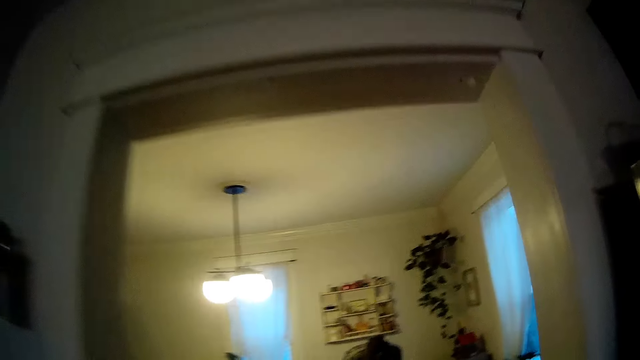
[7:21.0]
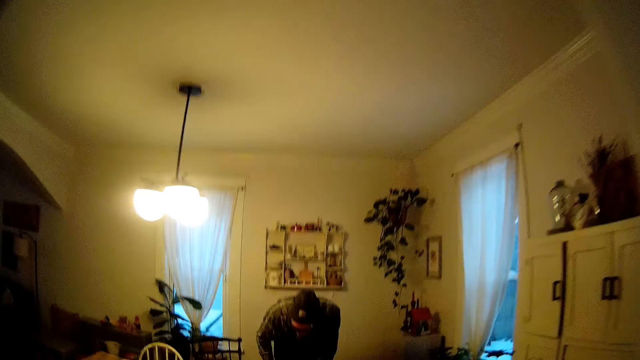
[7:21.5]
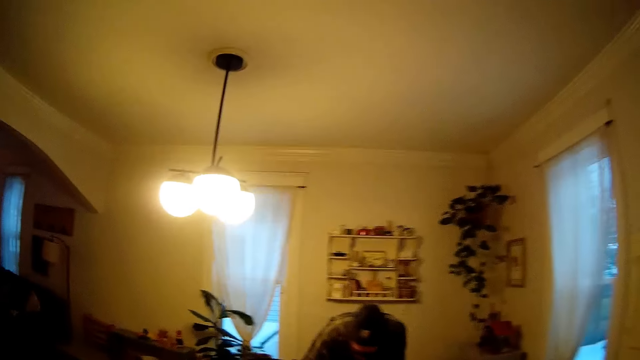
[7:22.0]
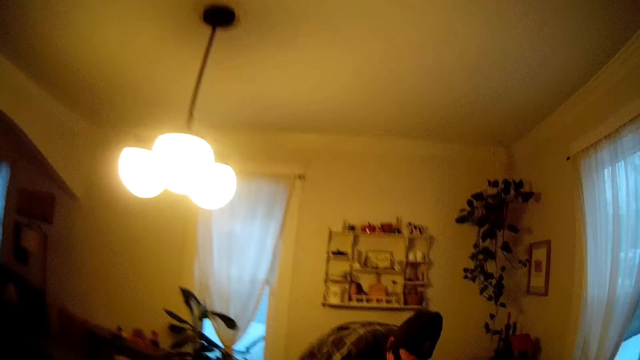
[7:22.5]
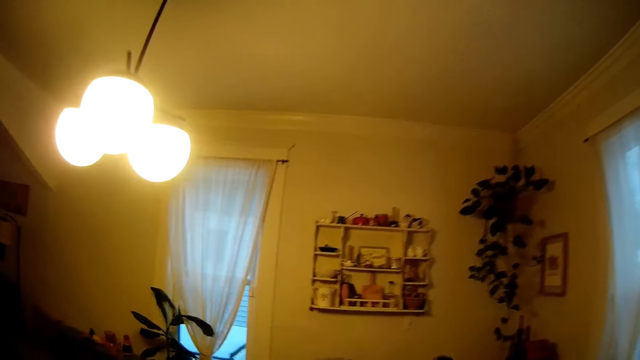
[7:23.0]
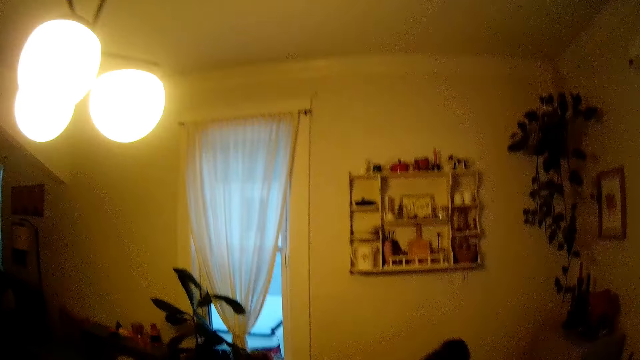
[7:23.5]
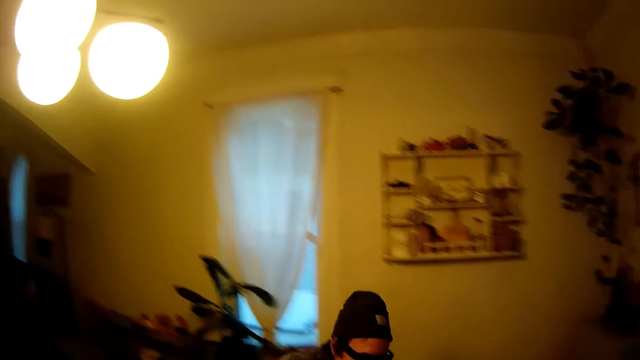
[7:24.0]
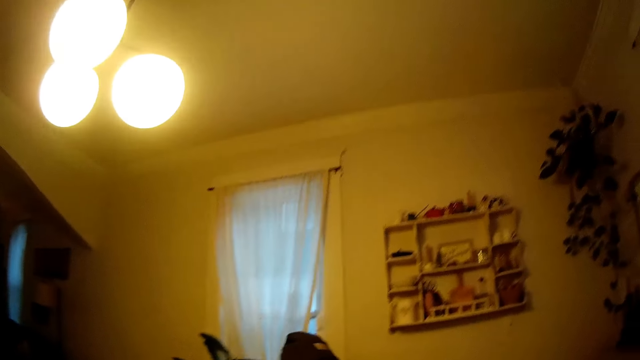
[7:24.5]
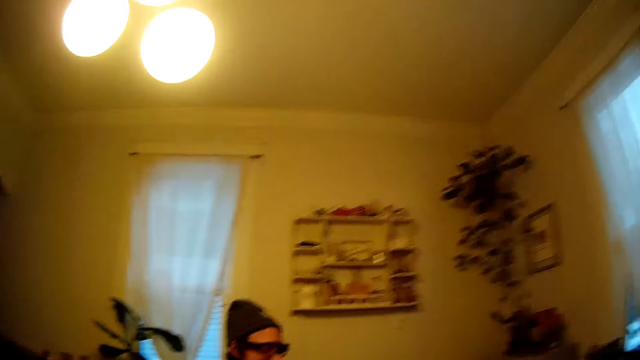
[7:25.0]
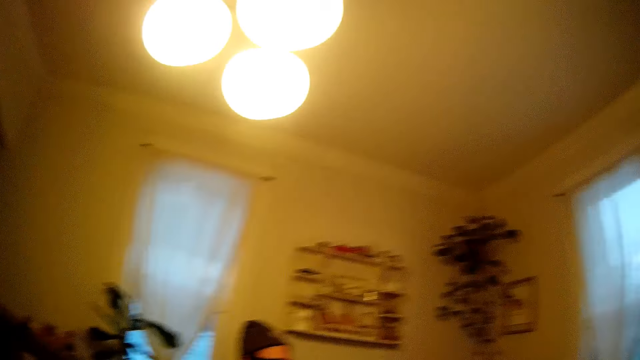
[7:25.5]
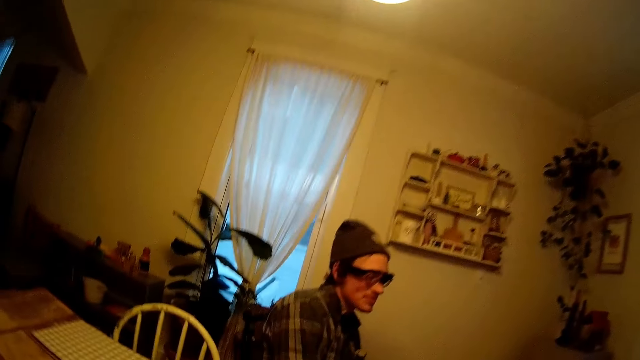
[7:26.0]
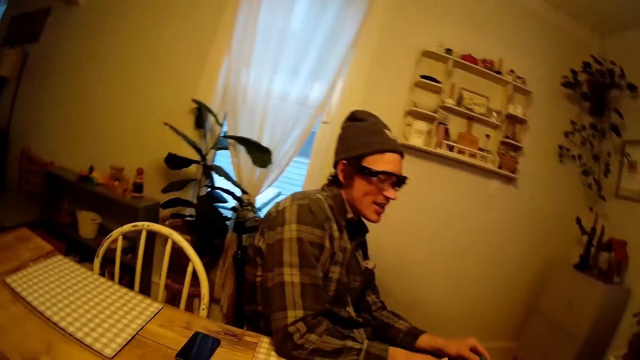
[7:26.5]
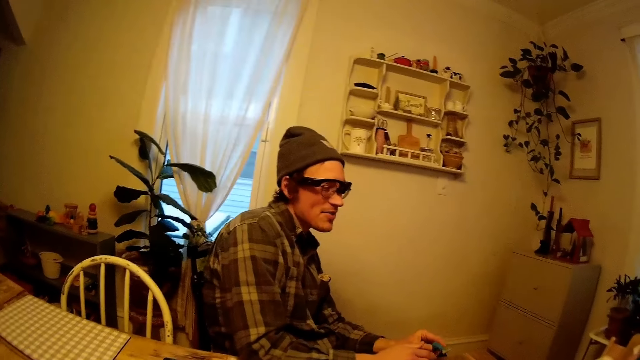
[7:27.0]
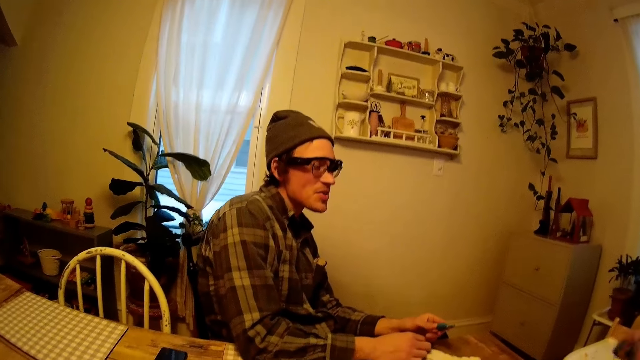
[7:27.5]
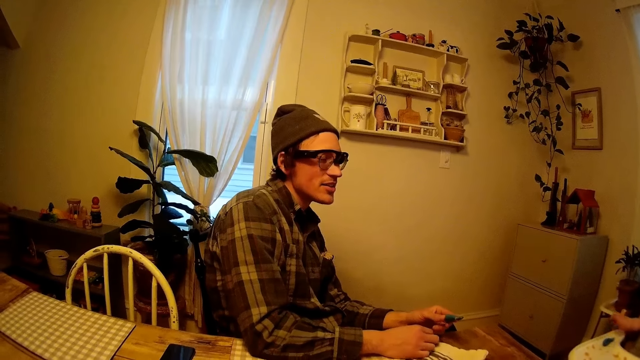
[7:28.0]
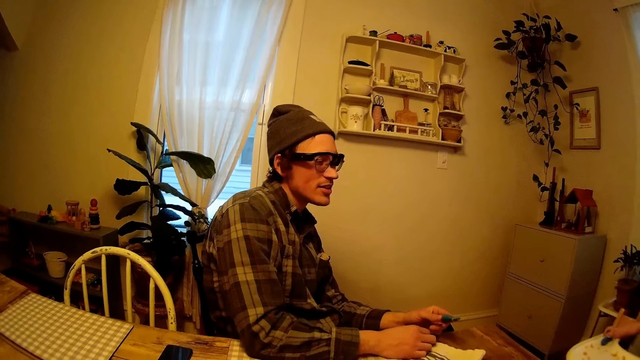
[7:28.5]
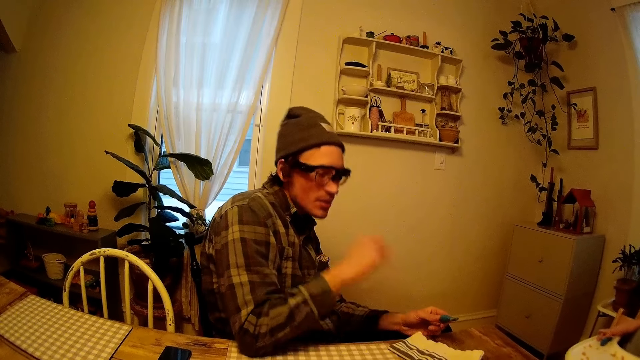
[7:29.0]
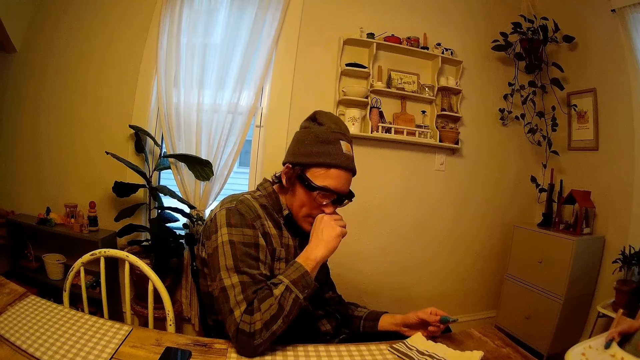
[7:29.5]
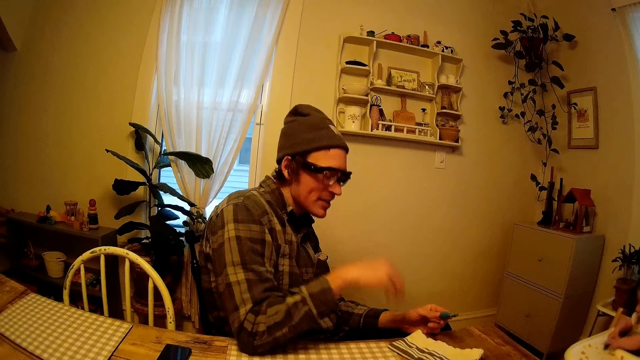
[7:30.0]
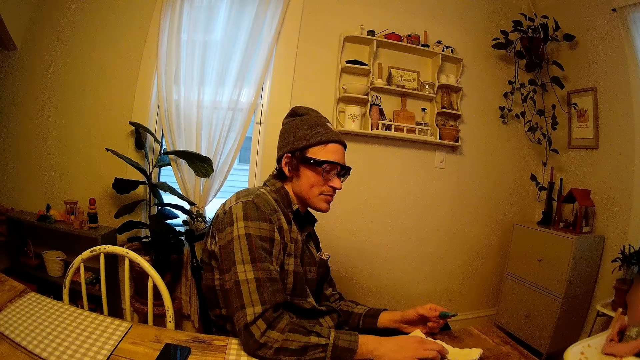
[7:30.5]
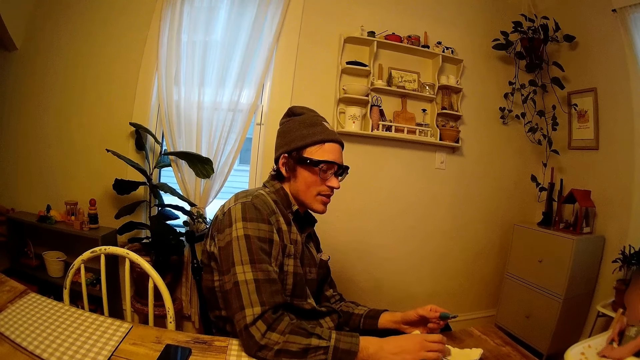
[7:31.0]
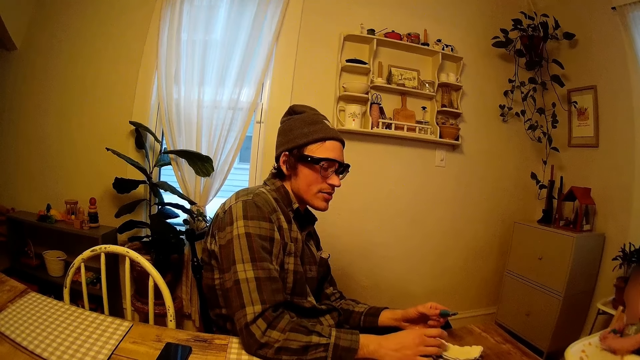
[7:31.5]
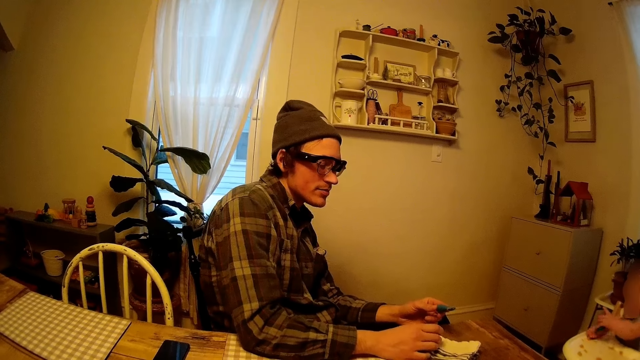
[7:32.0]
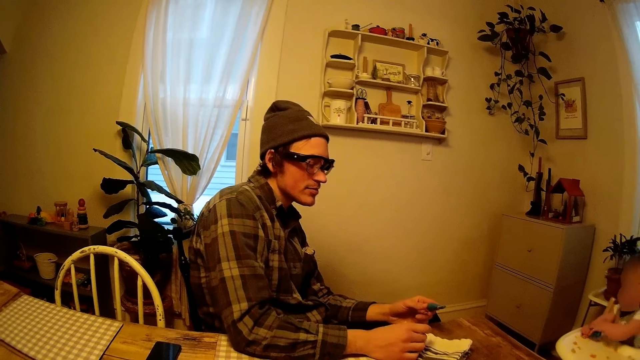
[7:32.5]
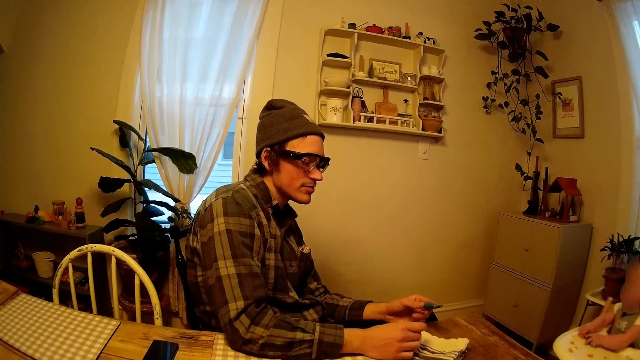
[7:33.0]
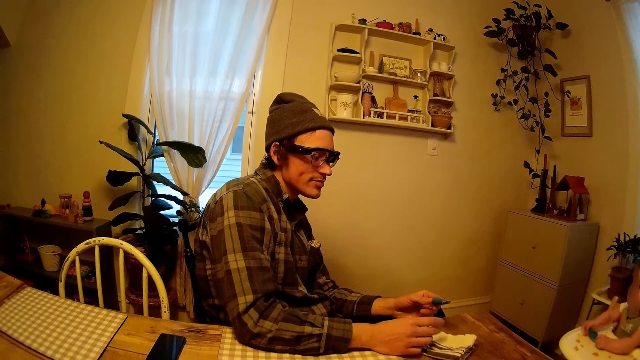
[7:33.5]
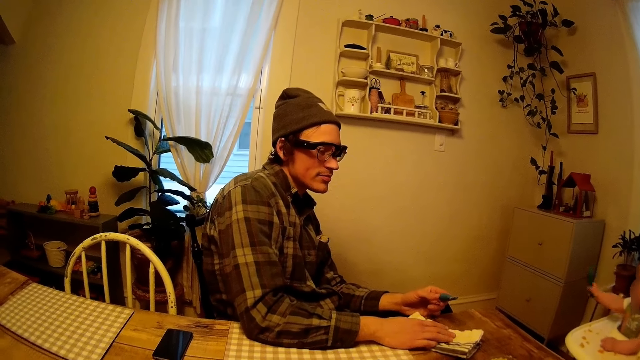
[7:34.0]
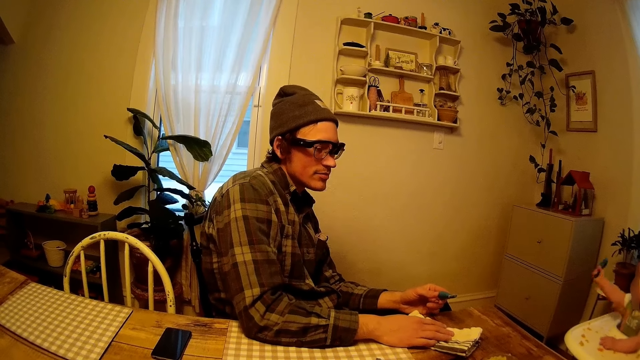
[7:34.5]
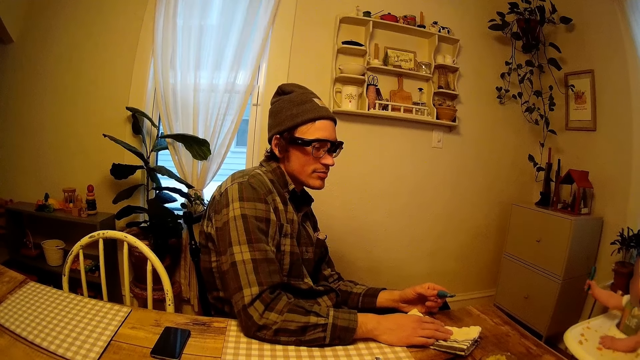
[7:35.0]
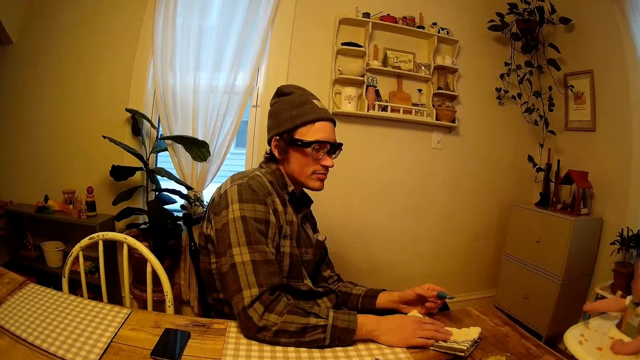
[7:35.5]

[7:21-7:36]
The camera wearer walks back to the dining room. They converse with a man. The man scratches his philtrum with his right hand, holds a knife, wipes the nose, puts his right hand on a table, and touches the towel.

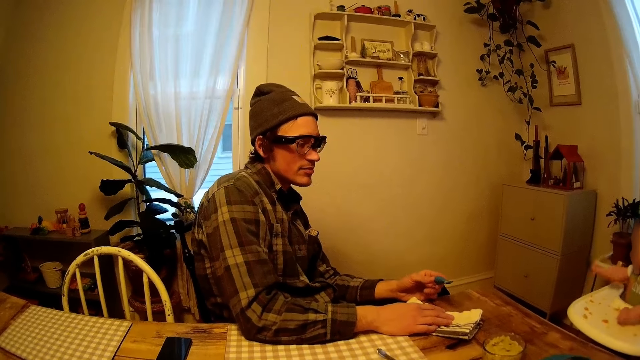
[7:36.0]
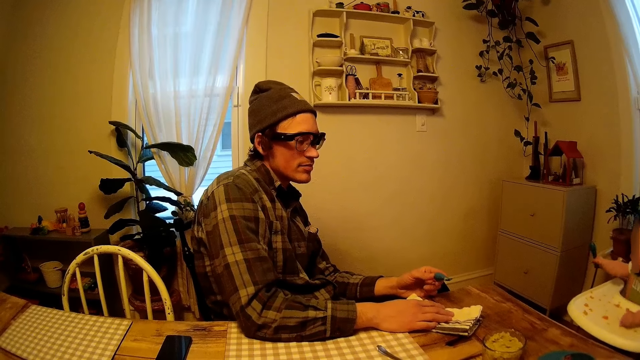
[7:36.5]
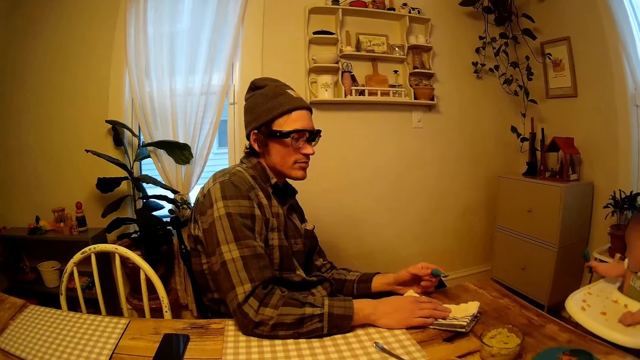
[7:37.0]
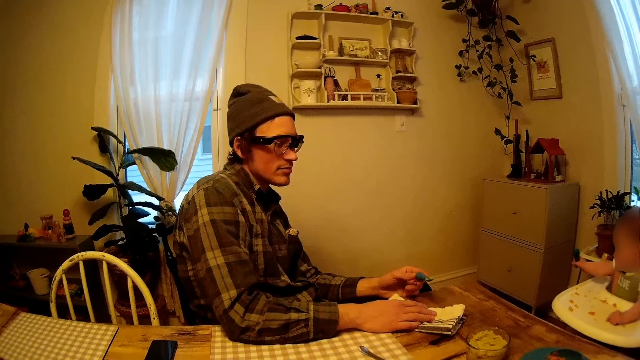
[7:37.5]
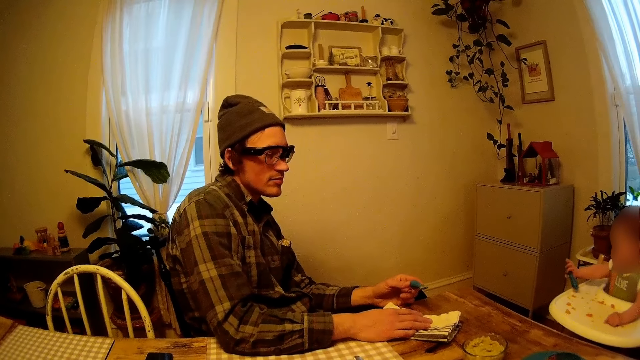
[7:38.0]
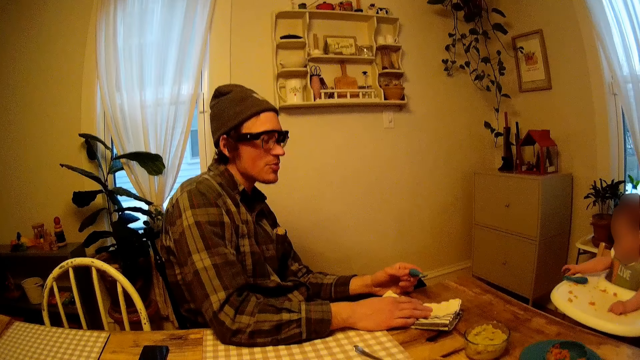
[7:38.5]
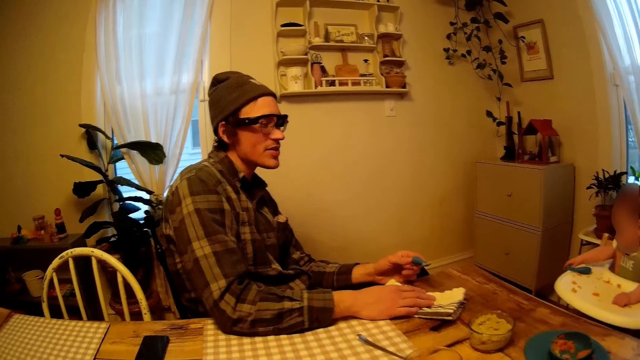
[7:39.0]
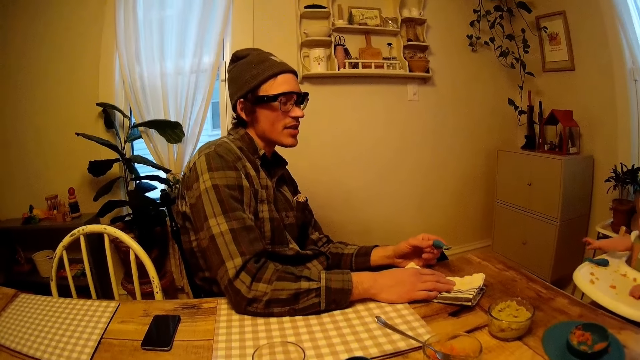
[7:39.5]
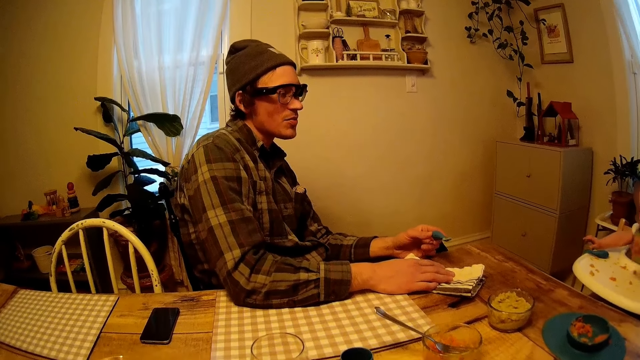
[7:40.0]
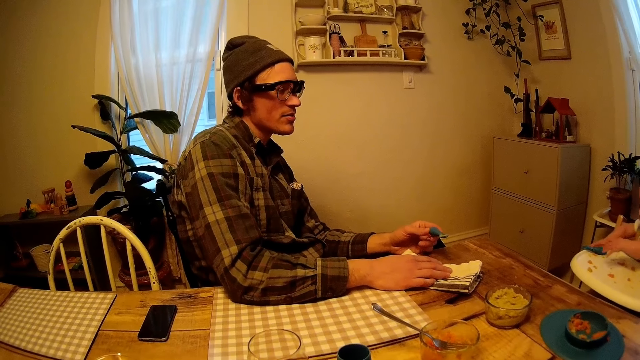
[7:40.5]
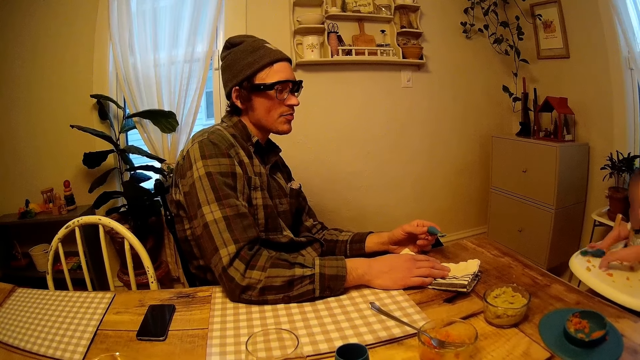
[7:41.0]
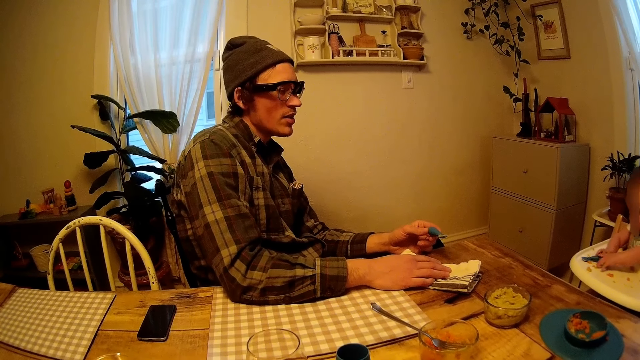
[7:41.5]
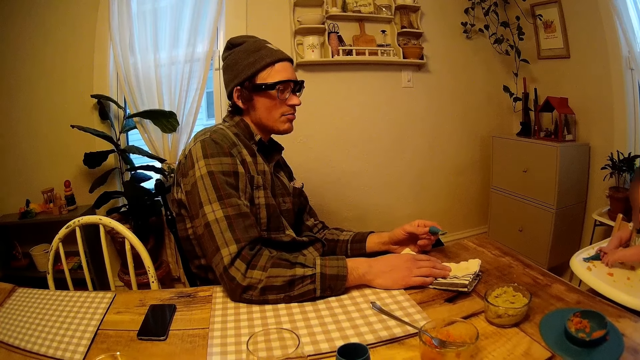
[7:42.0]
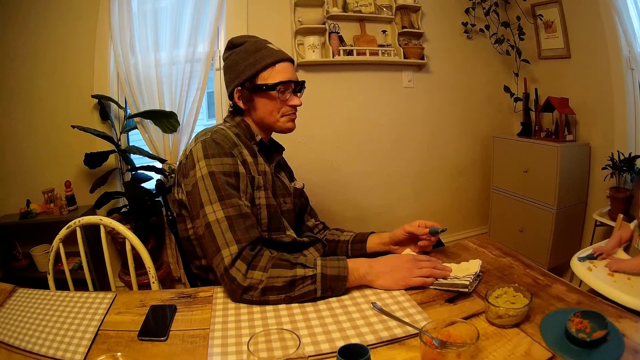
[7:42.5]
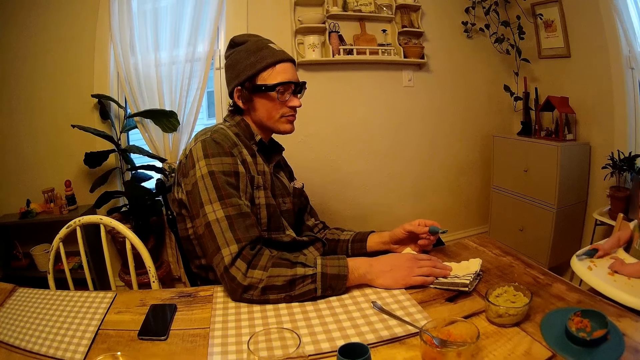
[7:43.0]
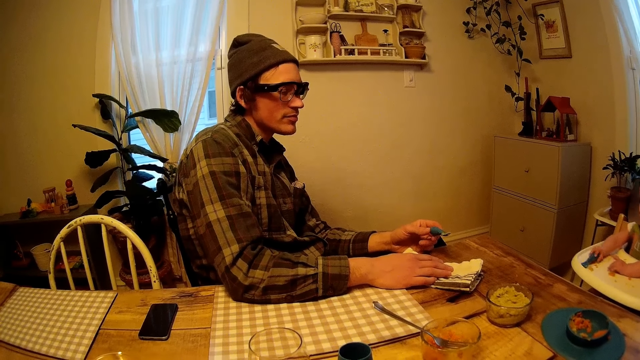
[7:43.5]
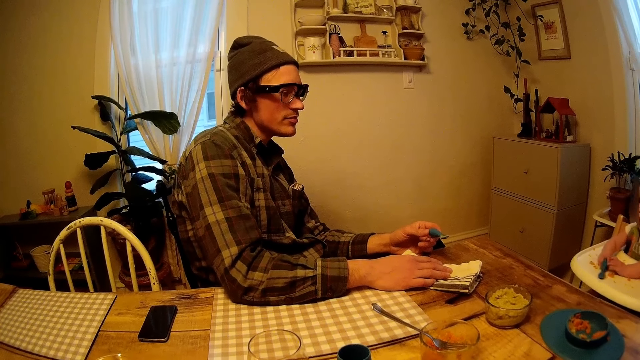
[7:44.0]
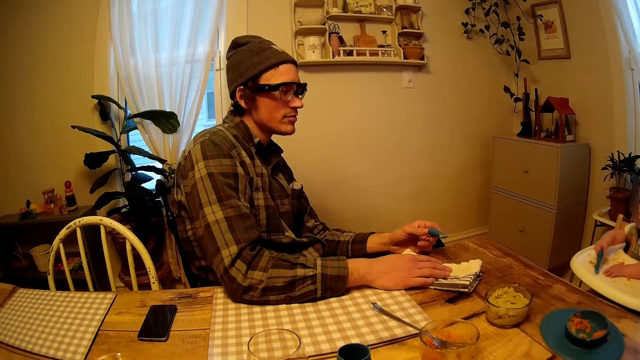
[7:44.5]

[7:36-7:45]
A baby drops a spoon in her right hand on a baby play chair. The baby picks up the spoon on the baby play chair with her right hand. A man converses with a child.
